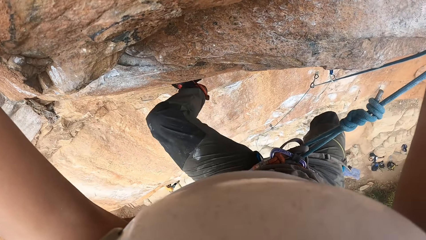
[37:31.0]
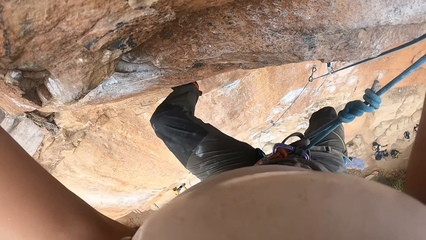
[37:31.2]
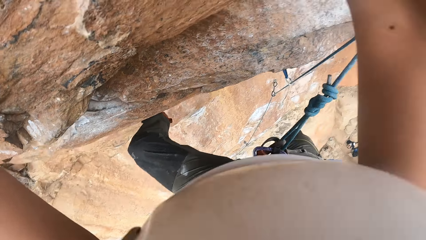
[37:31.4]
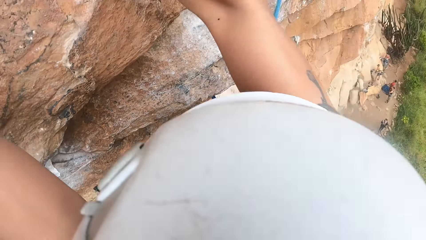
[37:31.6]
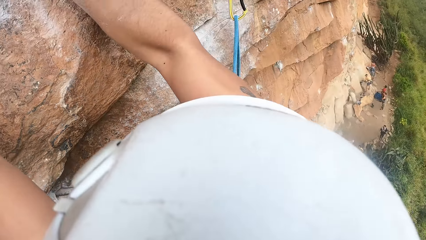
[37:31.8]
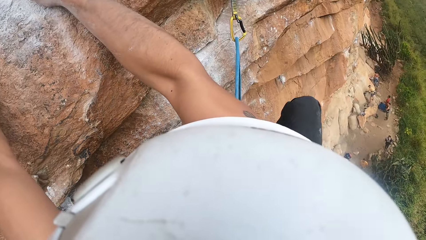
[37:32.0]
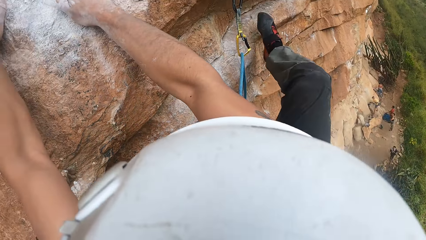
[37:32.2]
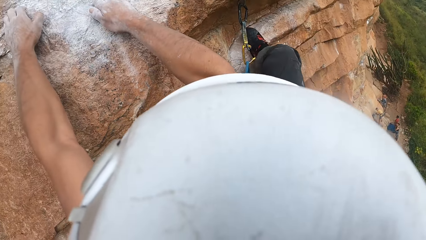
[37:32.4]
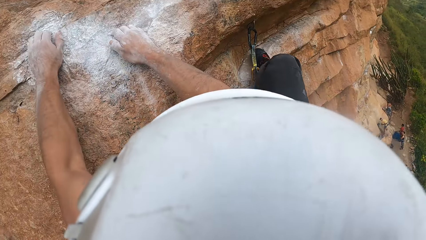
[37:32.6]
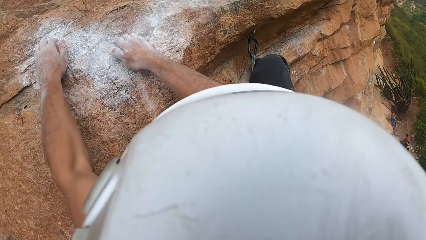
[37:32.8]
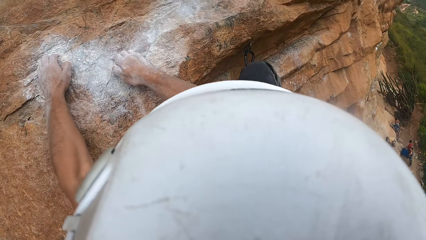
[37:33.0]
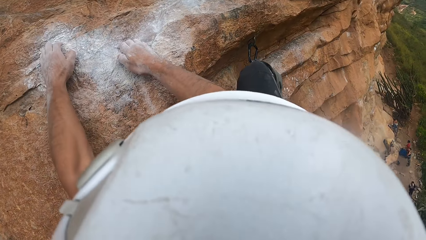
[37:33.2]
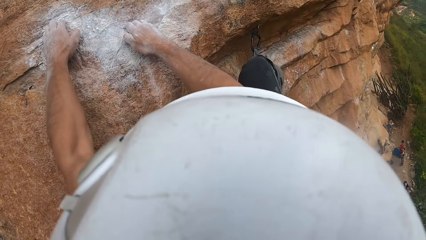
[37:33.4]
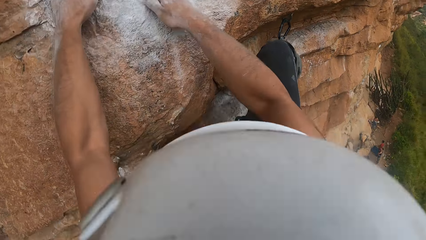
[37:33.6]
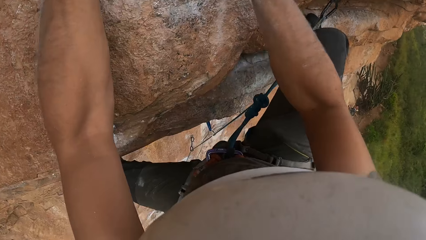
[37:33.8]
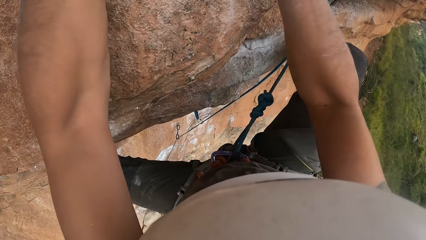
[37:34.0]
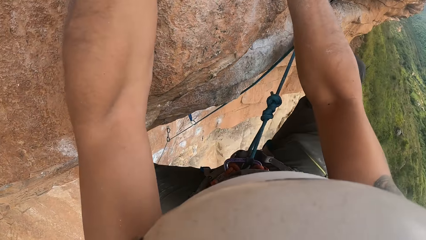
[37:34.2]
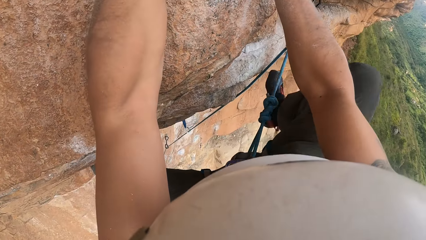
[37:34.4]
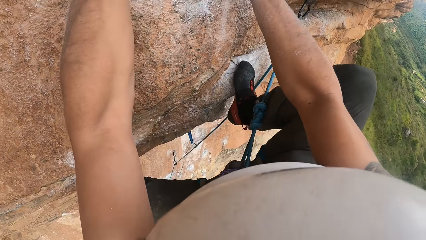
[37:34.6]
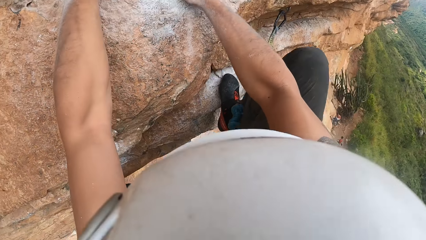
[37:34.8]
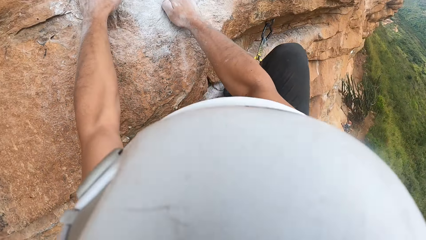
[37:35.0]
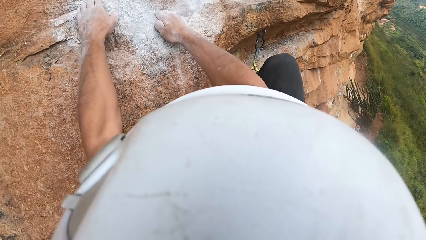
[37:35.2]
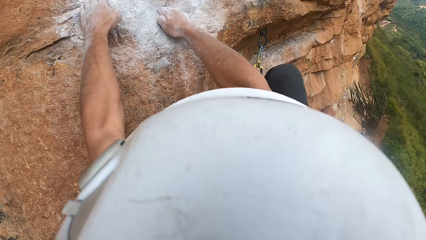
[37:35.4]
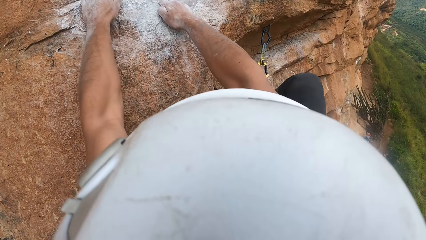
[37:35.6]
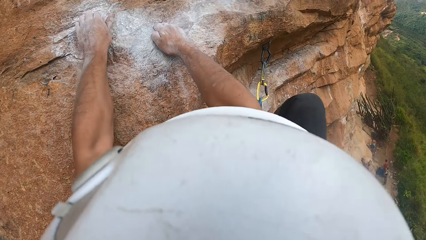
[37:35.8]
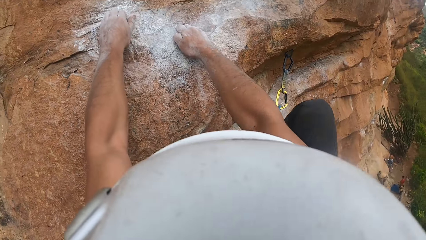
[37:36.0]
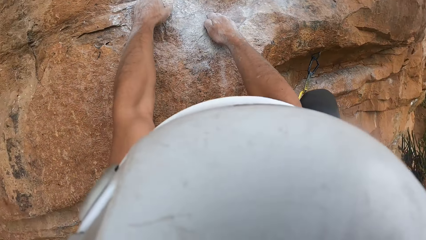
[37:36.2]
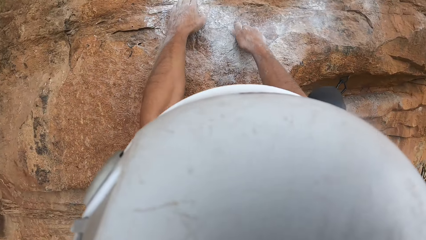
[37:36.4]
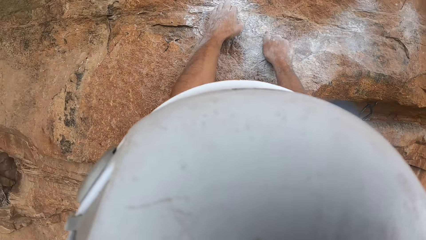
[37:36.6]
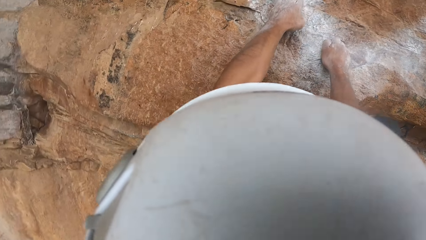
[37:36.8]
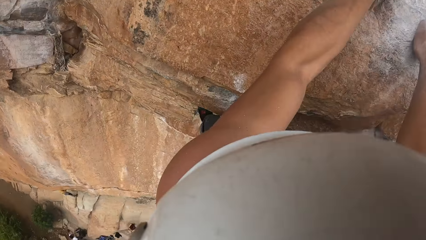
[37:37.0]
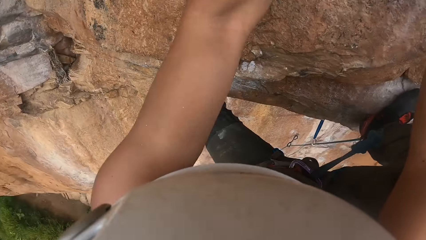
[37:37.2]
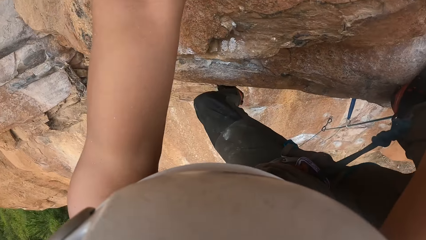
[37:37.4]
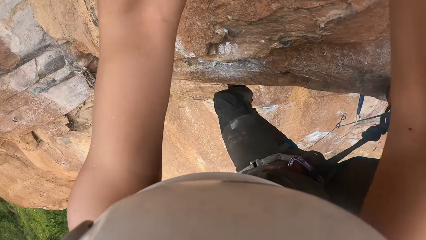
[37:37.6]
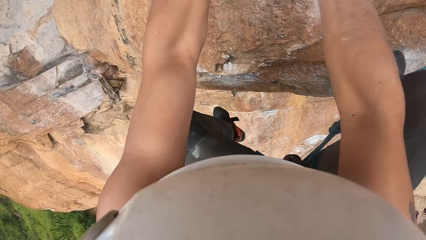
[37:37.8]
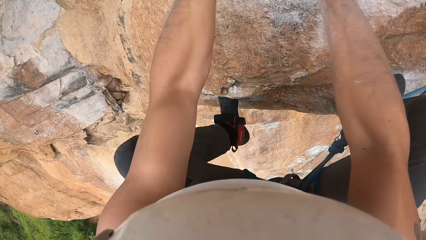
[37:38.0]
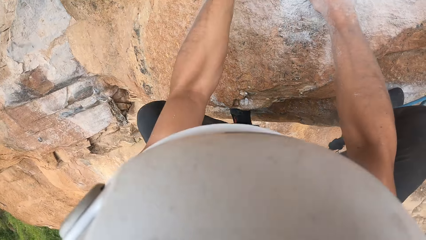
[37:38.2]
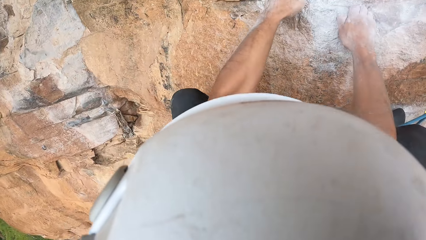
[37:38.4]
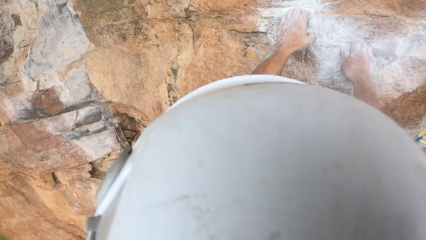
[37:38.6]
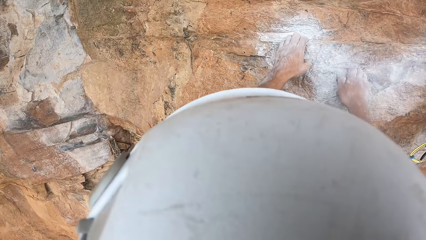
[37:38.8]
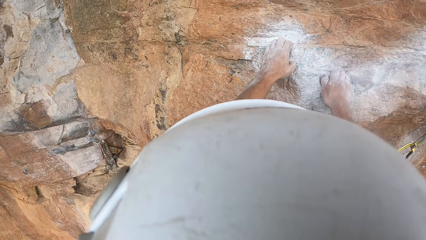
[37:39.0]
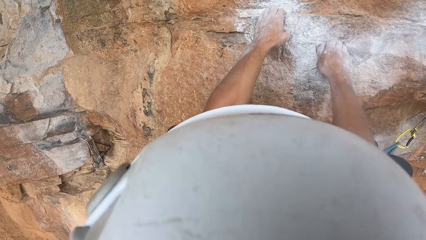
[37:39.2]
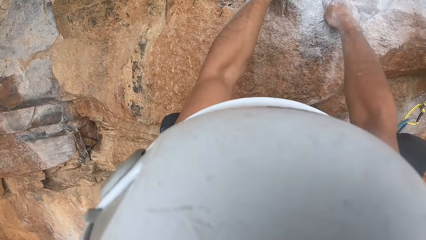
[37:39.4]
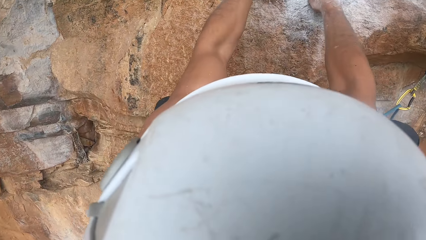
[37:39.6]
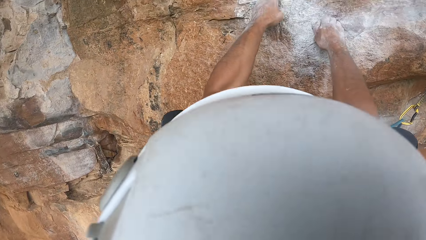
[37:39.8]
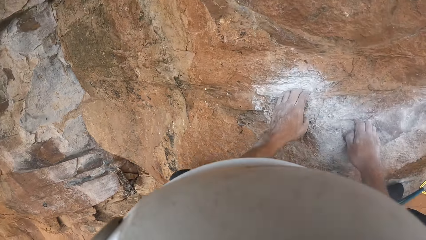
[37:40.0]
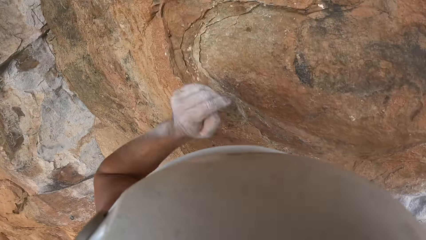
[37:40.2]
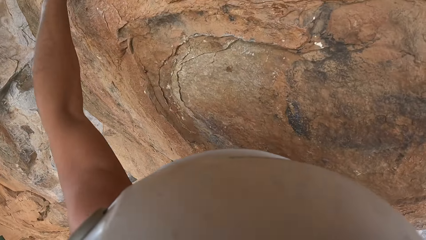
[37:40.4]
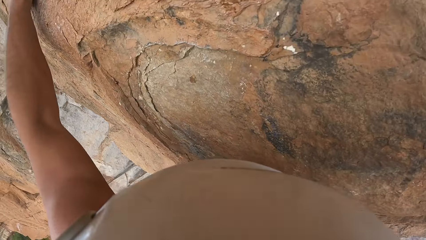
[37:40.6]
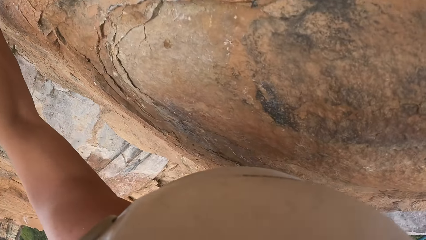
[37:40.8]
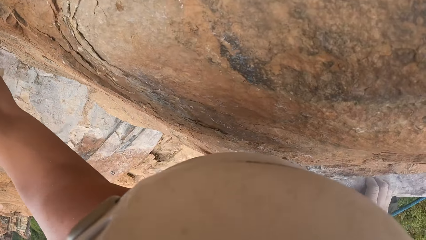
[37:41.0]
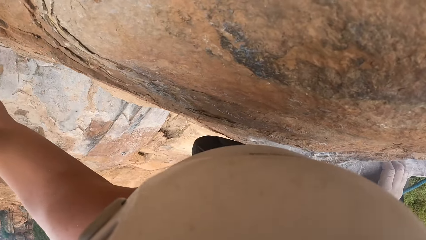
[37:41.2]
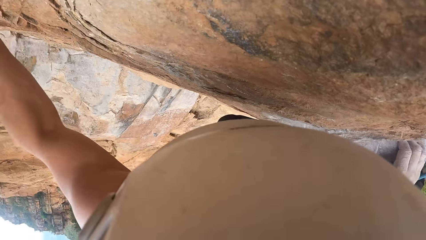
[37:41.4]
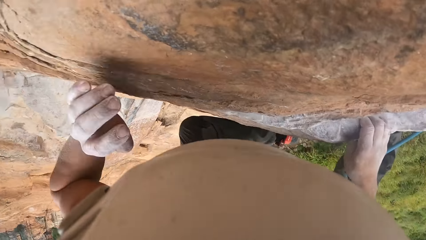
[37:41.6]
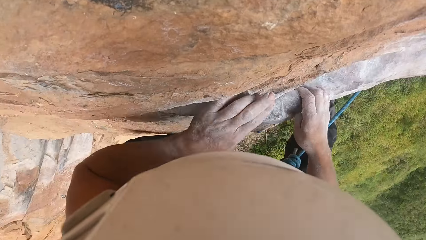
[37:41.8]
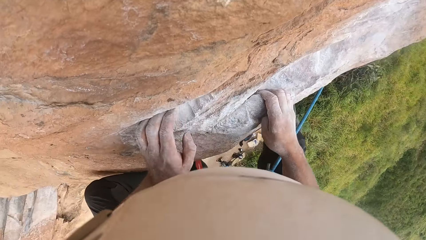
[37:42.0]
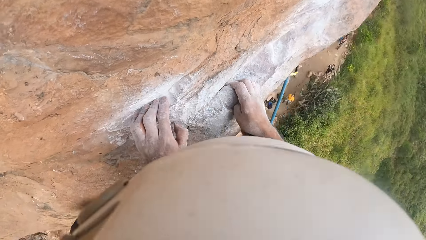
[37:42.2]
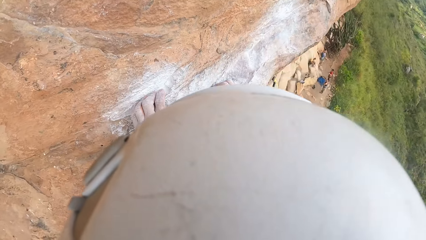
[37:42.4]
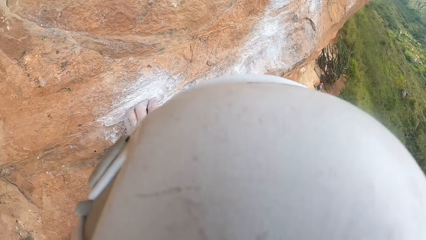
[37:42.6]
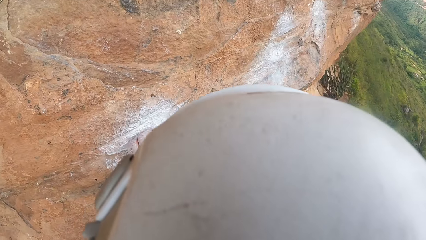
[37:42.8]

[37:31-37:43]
The camera wearer climbs the mountain.

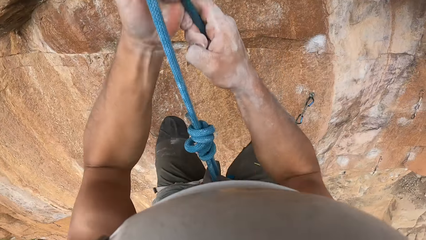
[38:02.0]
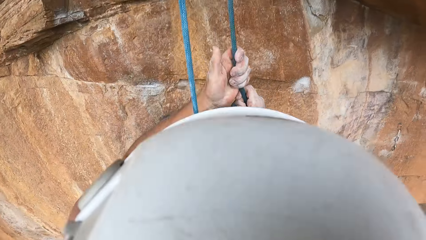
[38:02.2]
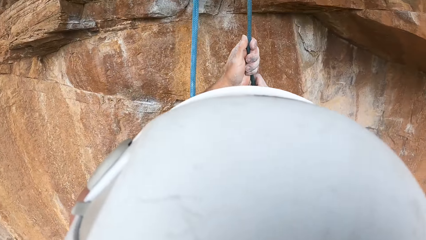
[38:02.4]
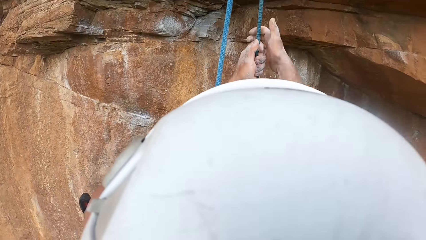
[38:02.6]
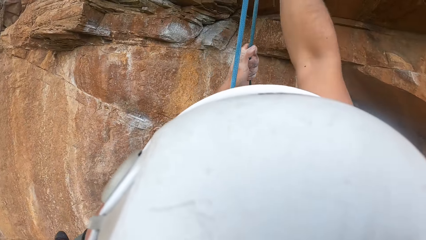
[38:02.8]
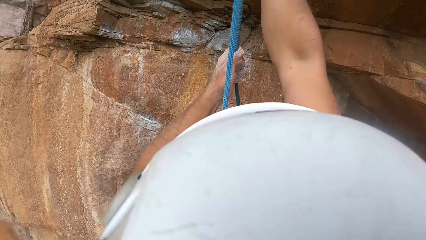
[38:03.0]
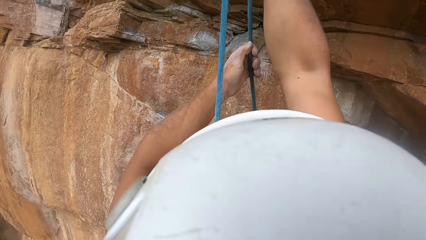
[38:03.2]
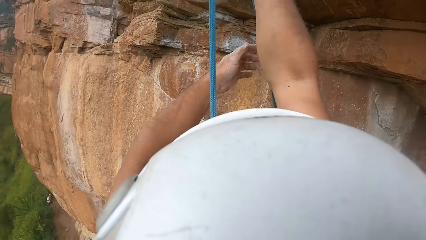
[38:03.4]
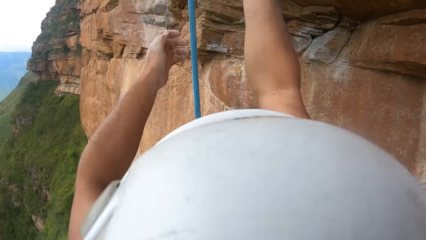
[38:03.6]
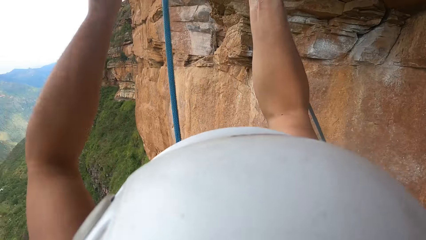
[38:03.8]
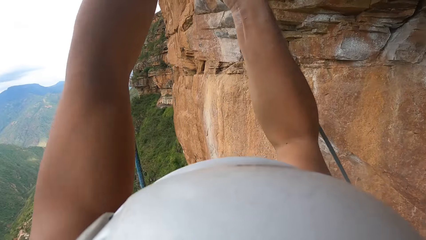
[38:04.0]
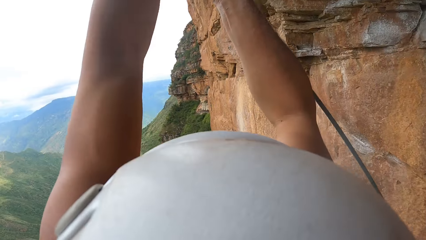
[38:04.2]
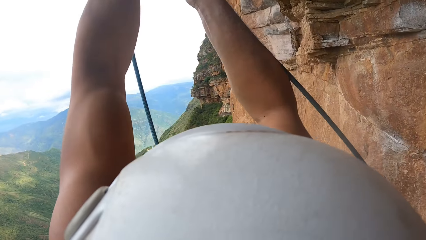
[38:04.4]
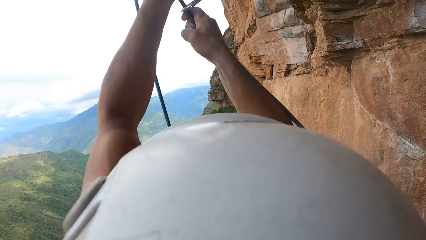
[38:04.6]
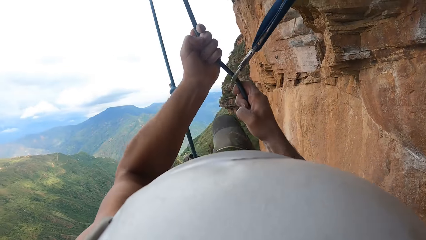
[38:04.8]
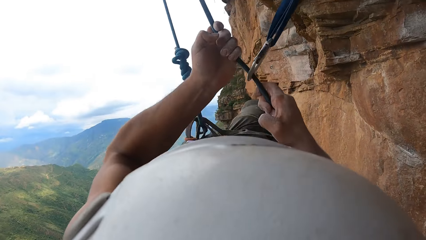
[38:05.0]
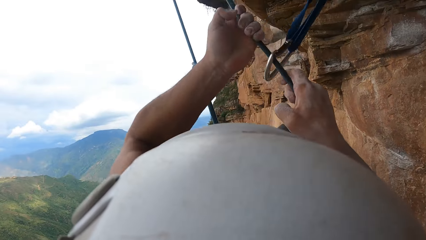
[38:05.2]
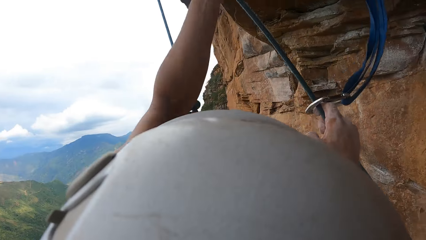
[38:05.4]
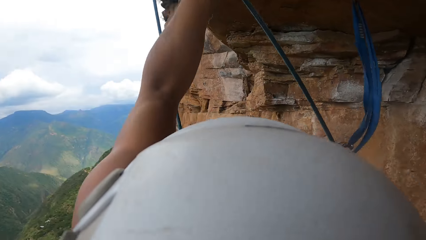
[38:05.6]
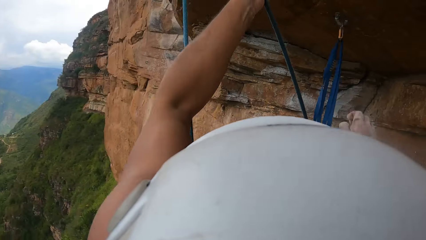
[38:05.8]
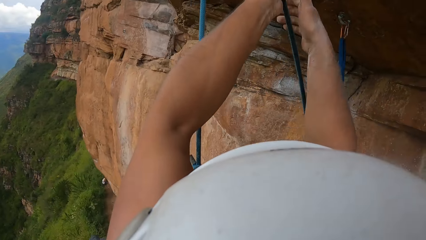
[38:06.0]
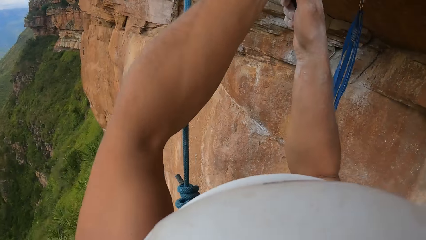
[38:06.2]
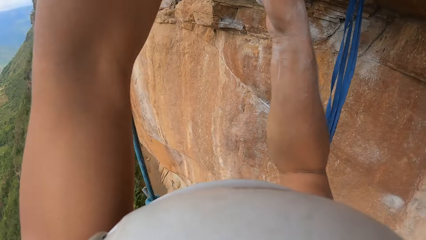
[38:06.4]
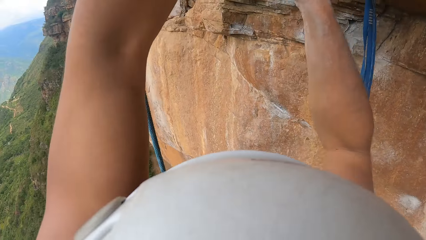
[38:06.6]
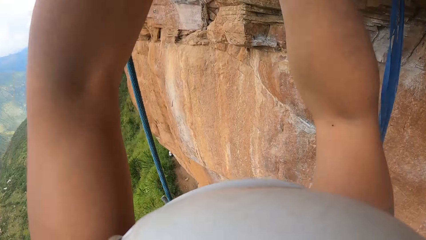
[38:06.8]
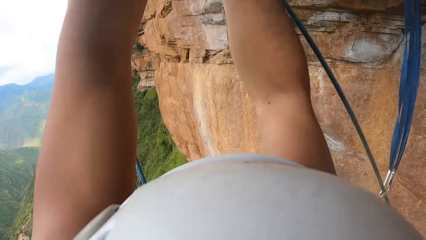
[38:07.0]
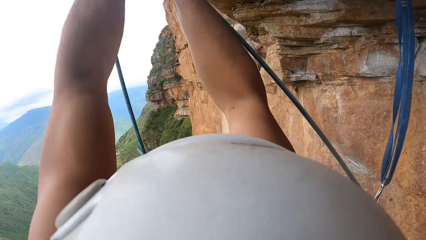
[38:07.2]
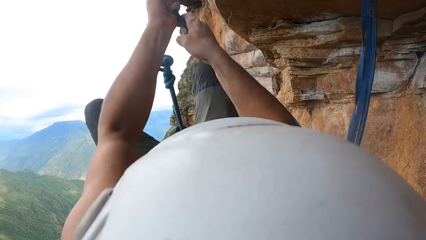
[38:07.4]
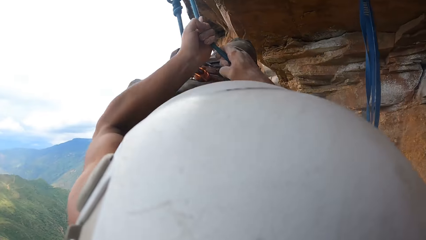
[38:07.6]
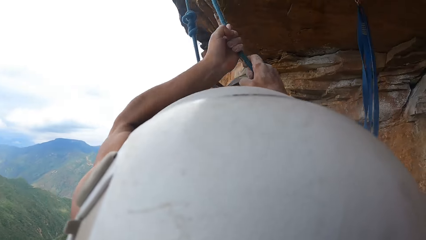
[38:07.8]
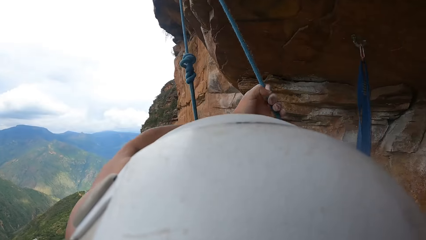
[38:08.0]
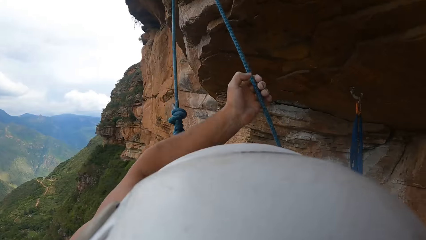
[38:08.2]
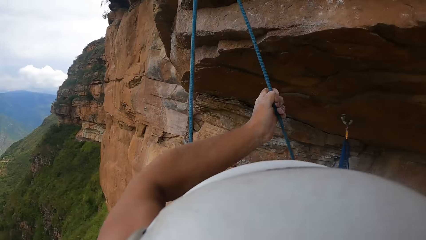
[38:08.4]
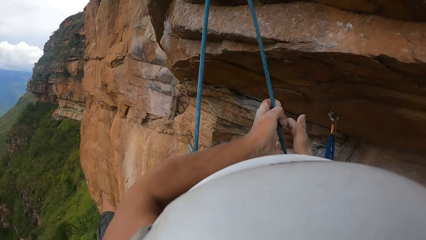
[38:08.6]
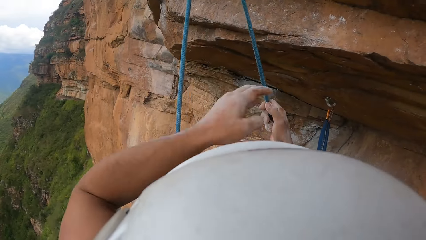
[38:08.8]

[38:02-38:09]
The camera wearer pulls the climbing rope.
